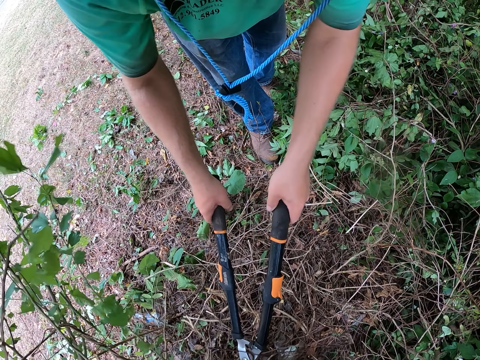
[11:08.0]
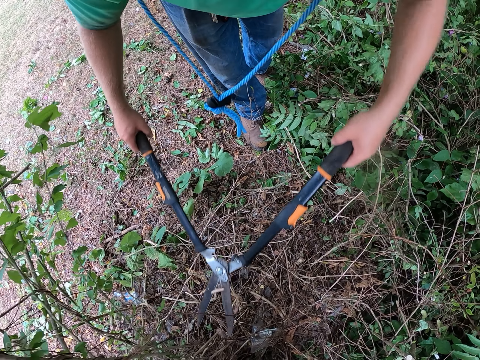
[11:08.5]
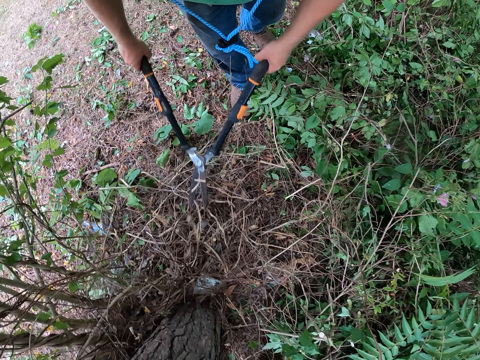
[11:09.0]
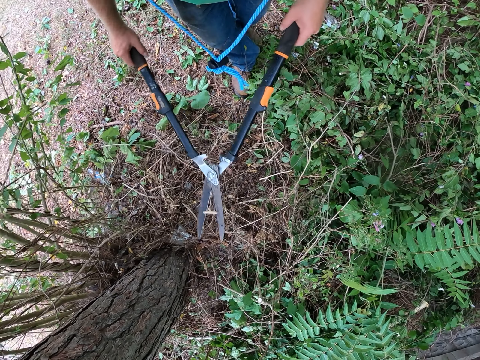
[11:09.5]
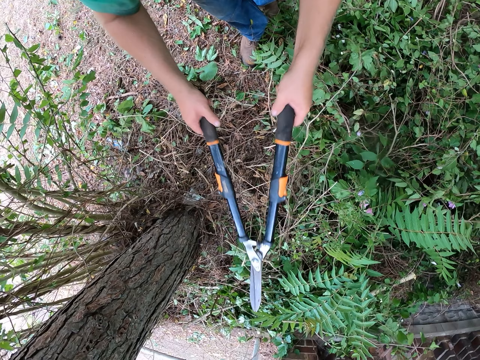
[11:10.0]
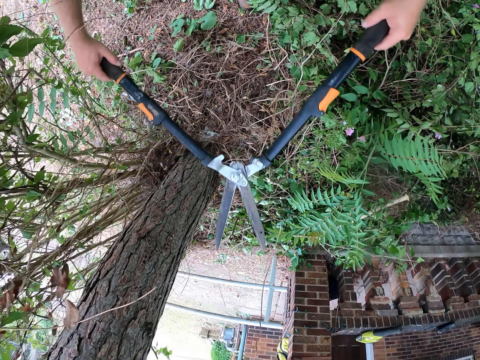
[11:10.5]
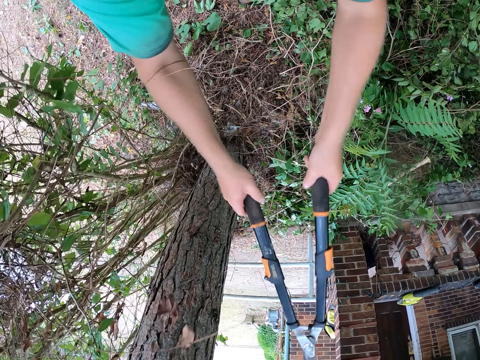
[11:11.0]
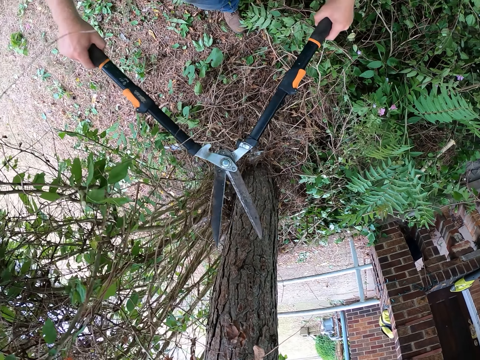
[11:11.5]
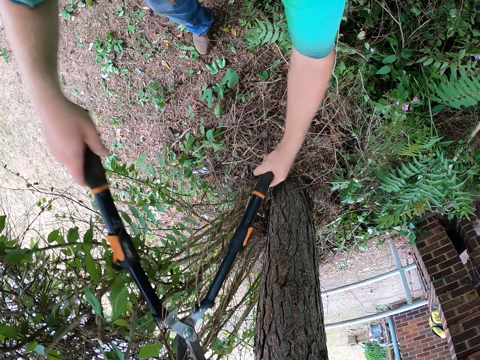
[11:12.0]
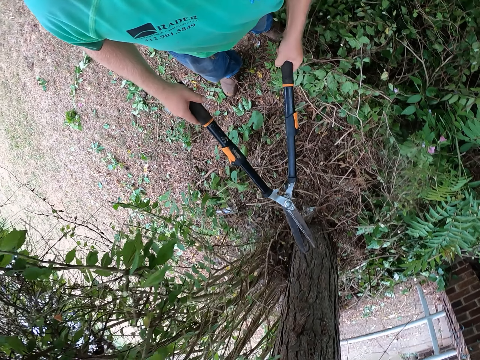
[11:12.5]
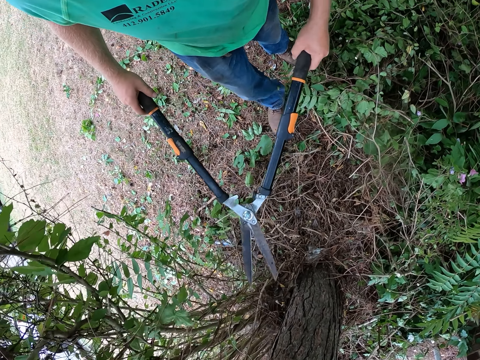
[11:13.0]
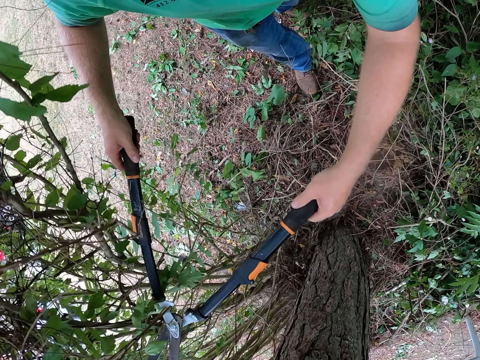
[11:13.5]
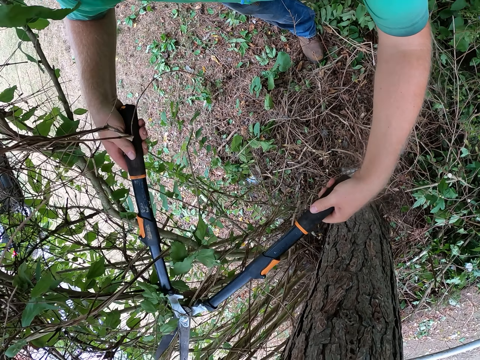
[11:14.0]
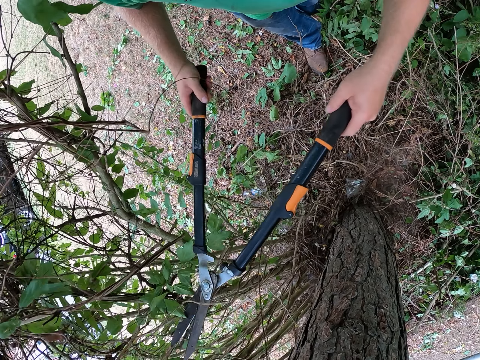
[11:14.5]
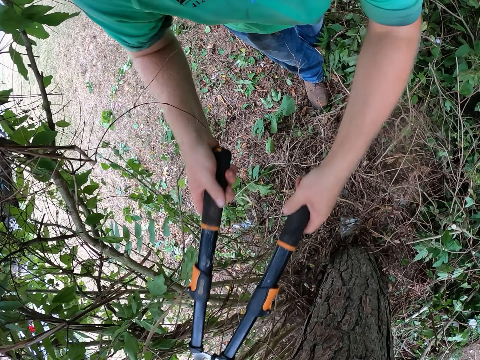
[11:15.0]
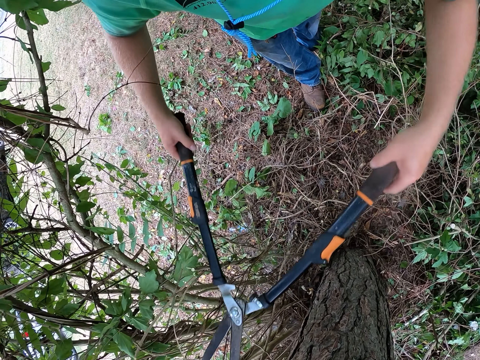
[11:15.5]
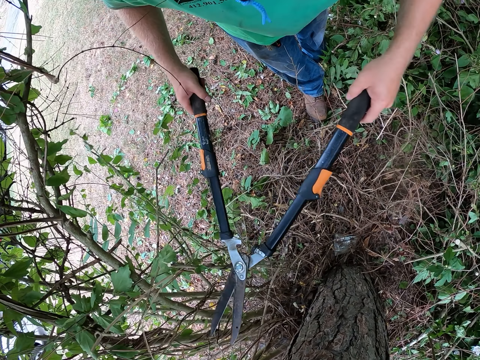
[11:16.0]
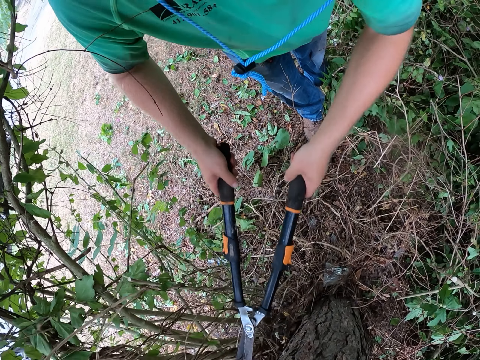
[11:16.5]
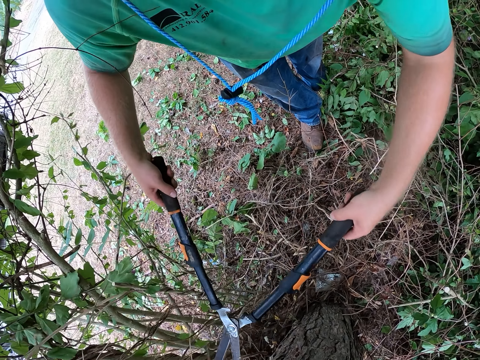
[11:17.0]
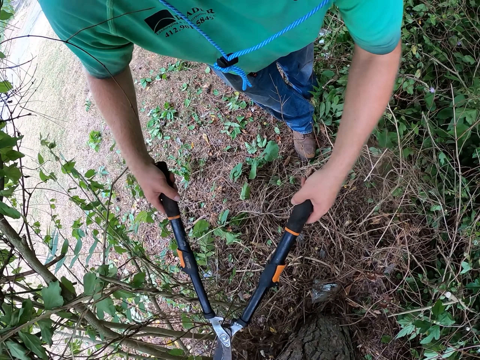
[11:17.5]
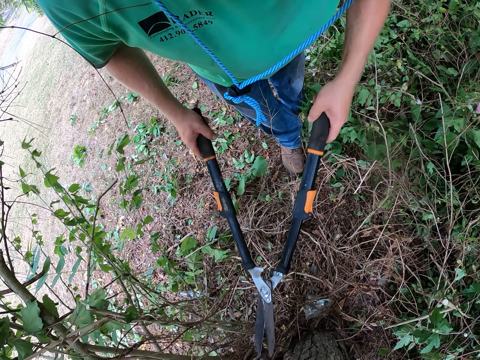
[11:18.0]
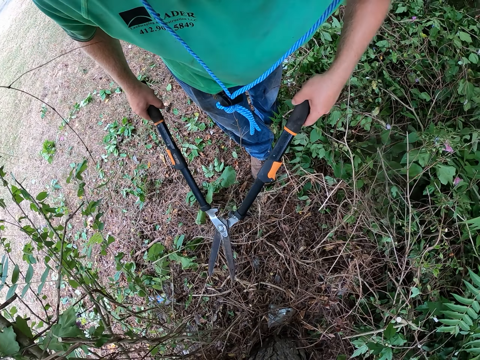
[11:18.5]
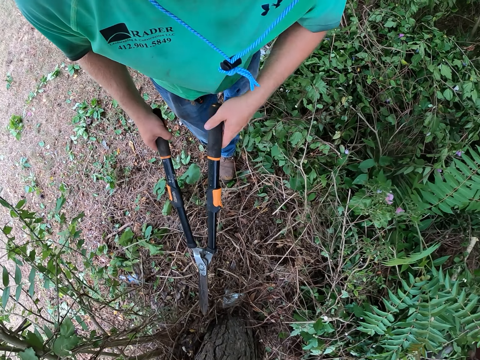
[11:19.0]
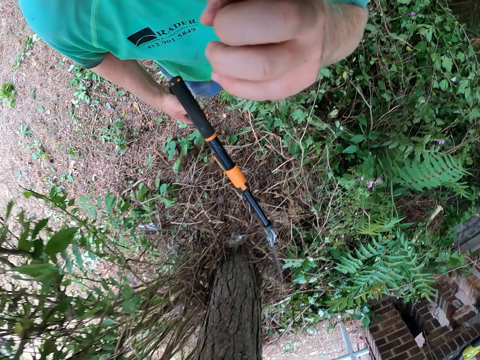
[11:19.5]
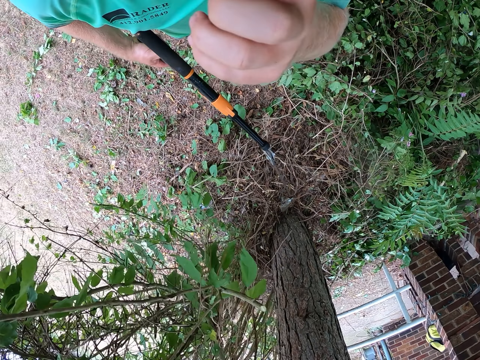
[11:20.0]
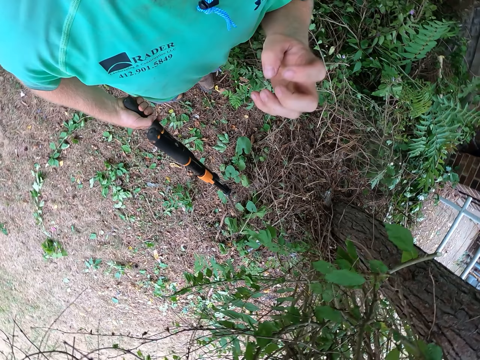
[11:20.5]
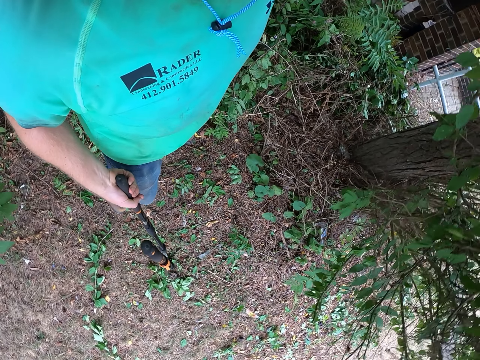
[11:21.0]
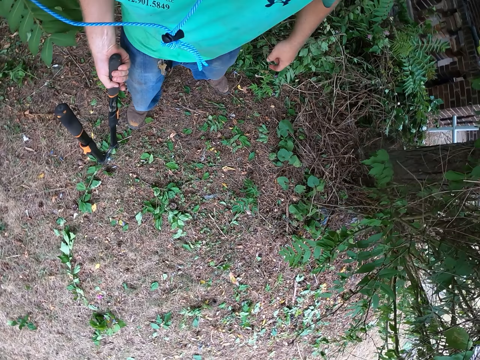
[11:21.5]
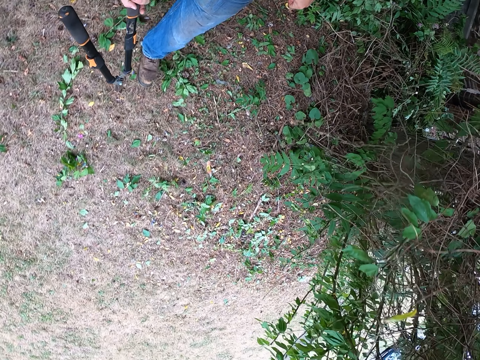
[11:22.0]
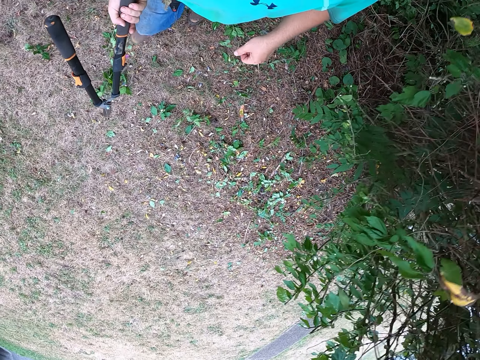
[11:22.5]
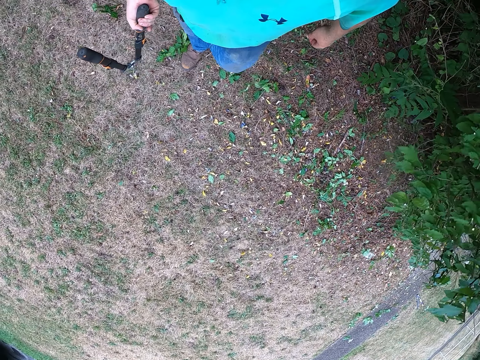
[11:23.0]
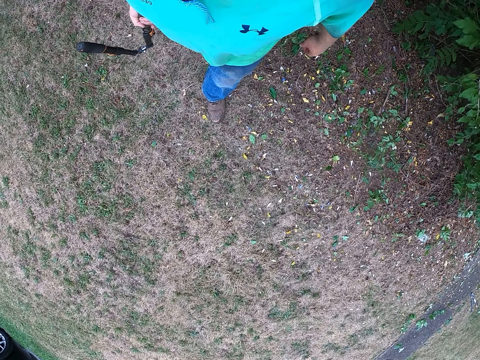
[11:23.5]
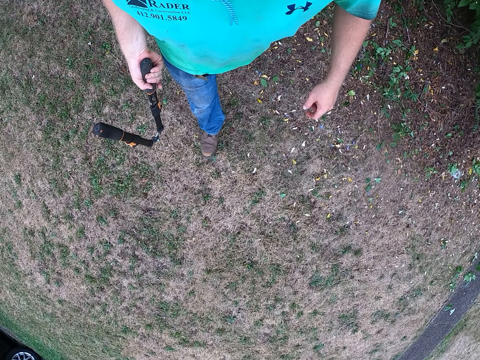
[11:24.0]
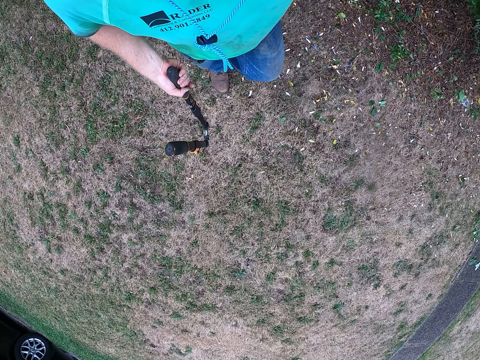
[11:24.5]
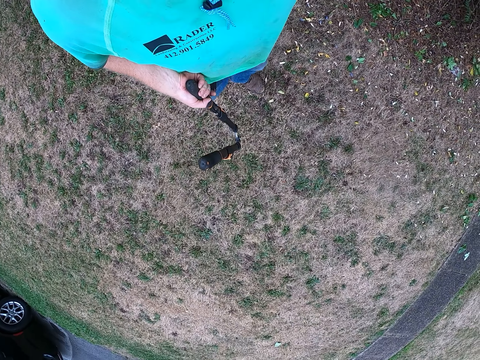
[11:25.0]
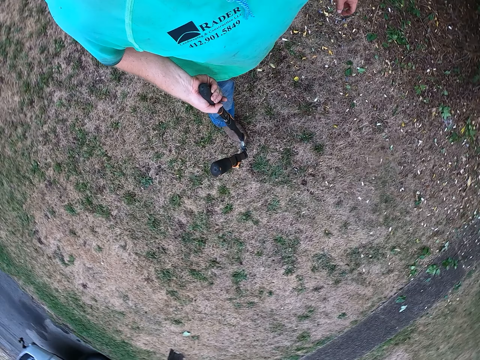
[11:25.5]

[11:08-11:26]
The camera wearer cuts the leaves with the hedge shears. He holds the pair of shears in his right hand. He touches his face with his left hand. He walks towards the house.

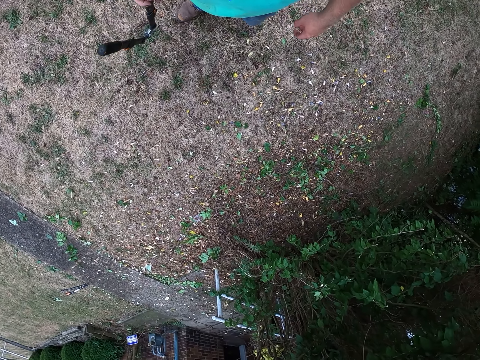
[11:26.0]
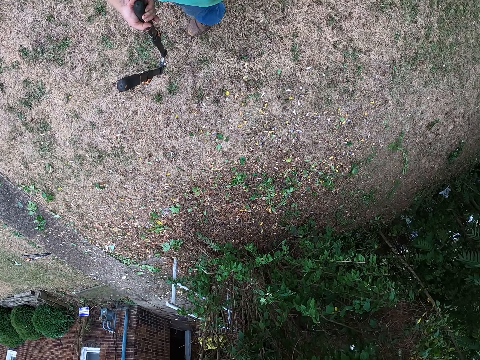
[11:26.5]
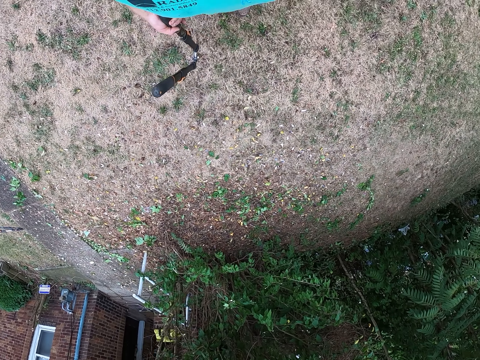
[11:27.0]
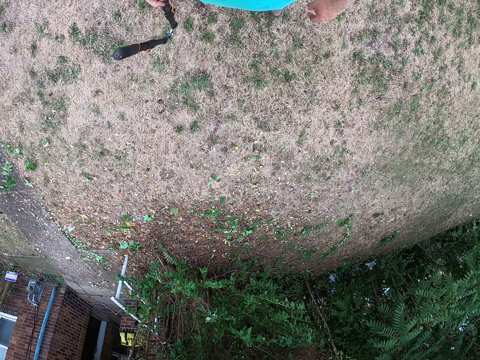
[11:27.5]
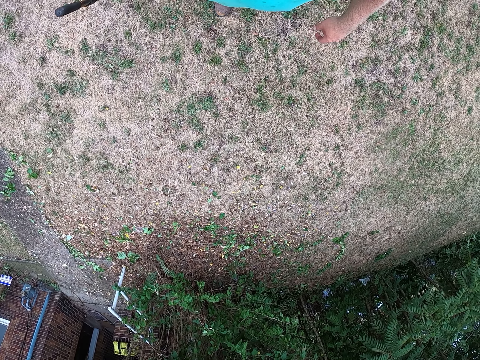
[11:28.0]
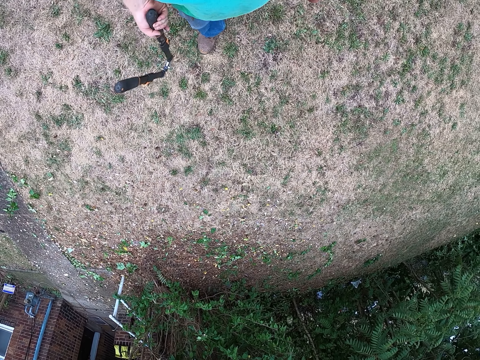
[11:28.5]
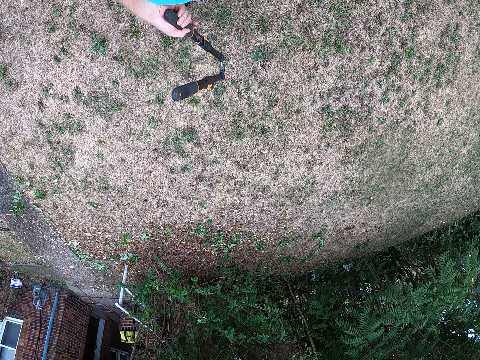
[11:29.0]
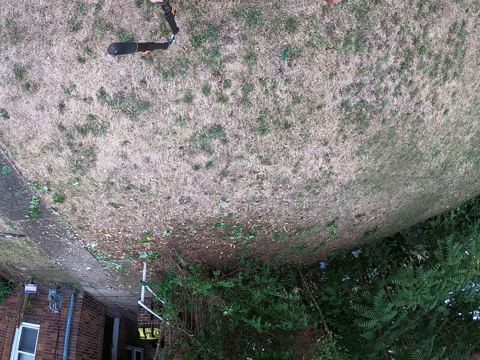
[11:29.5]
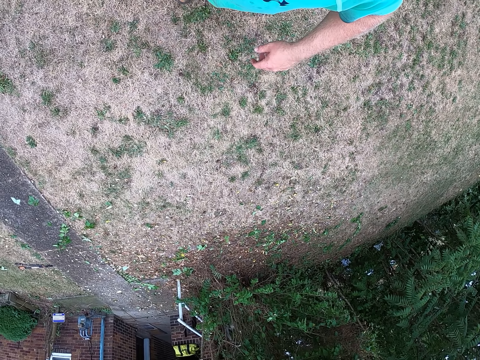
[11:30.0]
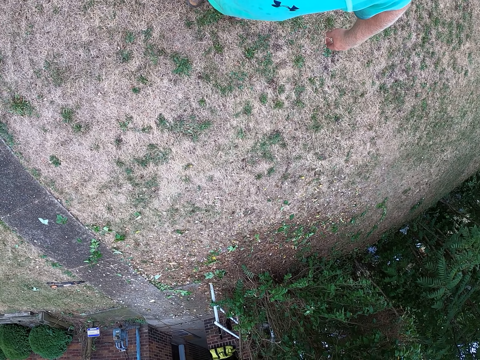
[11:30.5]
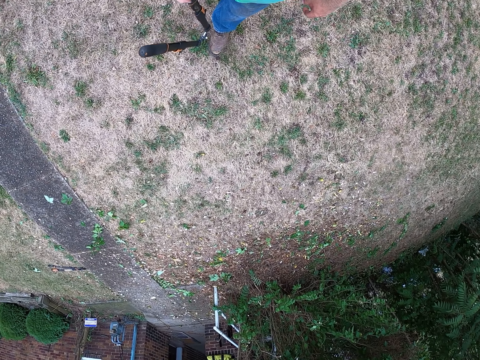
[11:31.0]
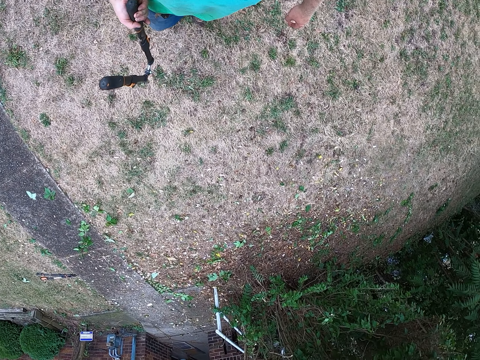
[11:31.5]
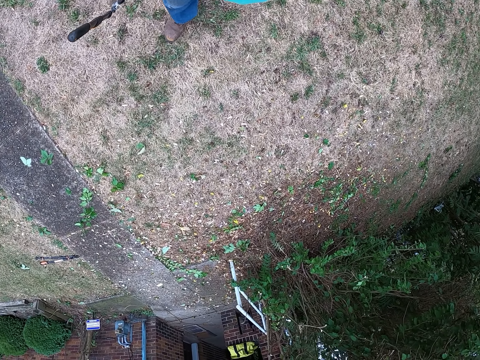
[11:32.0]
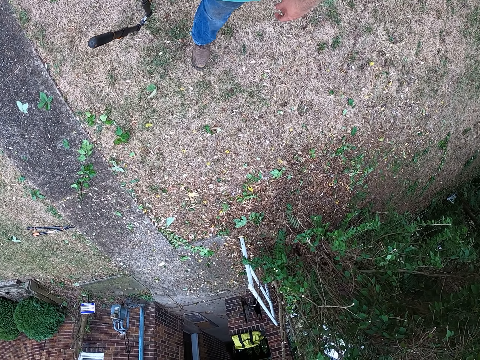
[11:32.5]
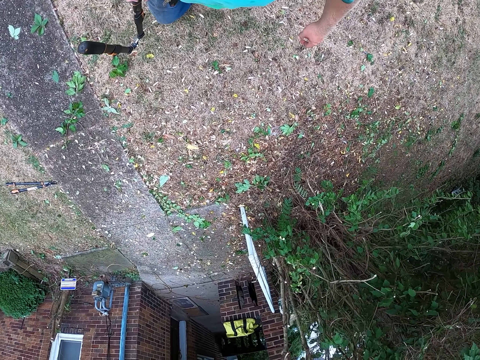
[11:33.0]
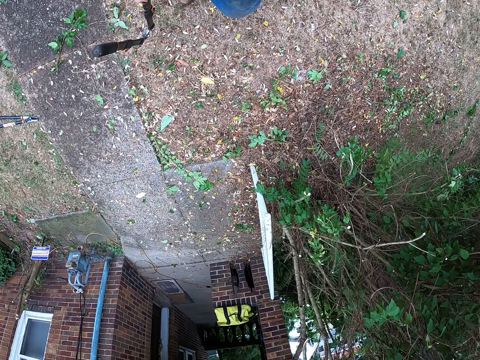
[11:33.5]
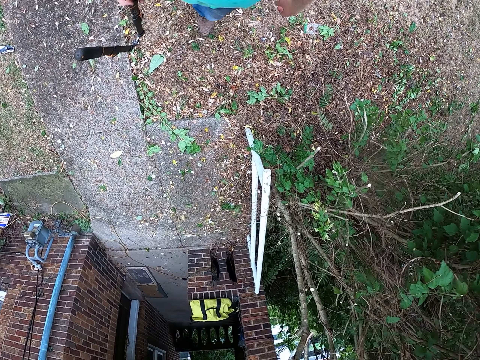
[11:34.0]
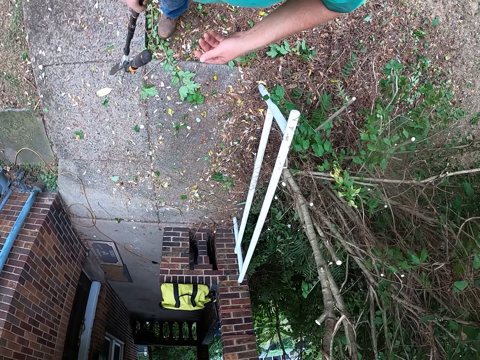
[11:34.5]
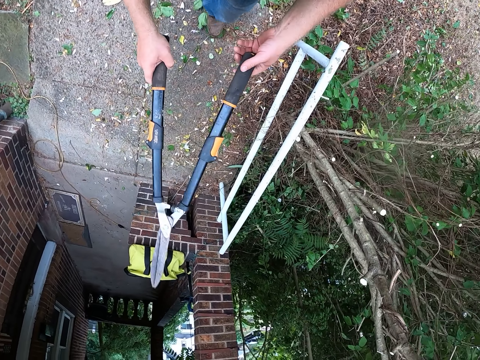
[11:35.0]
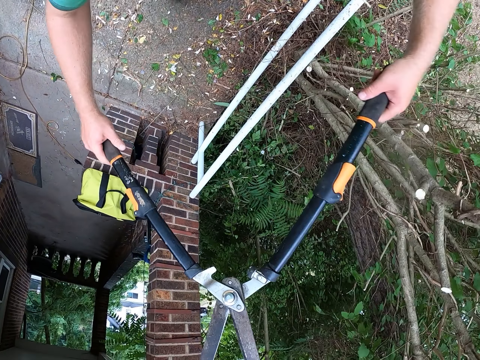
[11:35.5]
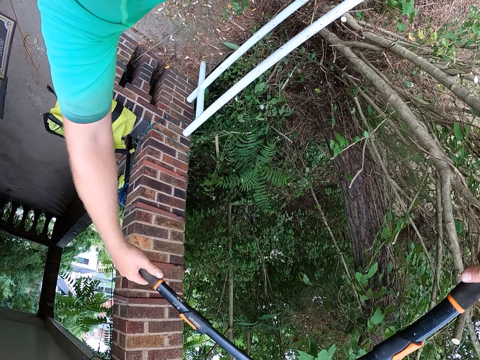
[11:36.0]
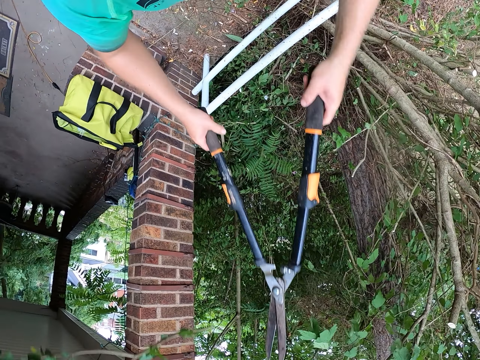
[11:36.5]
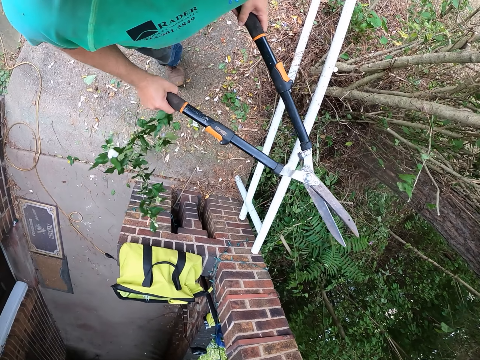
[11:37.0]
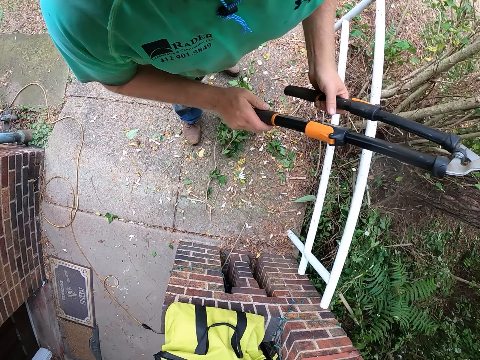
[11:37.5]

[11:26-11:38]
The camera wearer holds the pair of shears with both hands. They trim the bush with the pair of shears in both hands.
